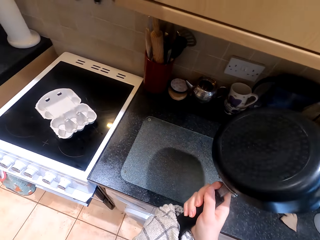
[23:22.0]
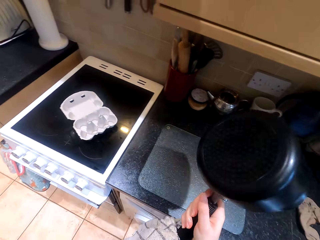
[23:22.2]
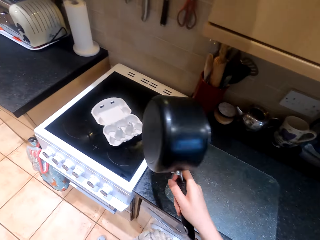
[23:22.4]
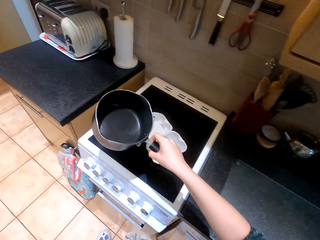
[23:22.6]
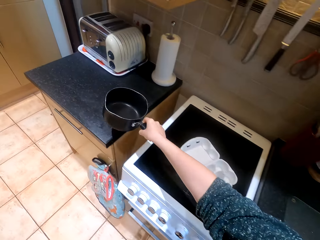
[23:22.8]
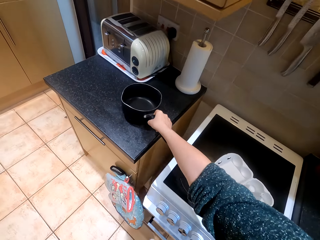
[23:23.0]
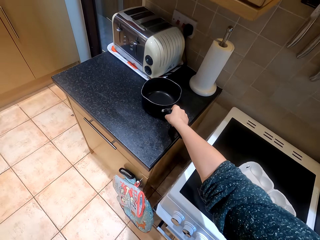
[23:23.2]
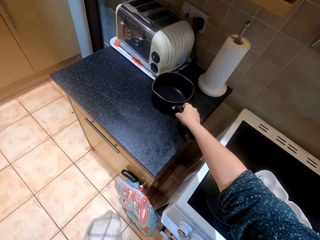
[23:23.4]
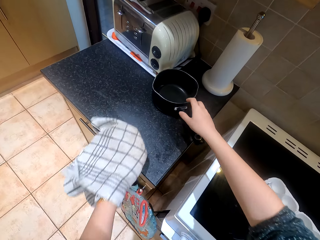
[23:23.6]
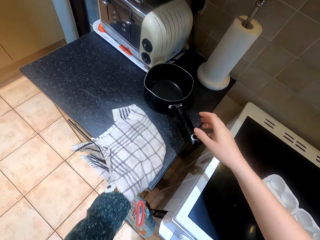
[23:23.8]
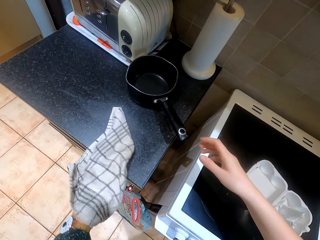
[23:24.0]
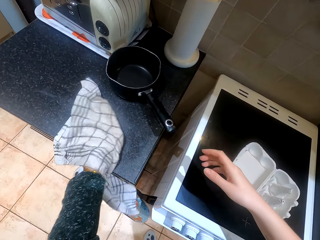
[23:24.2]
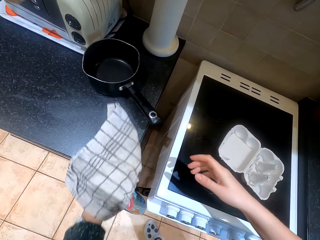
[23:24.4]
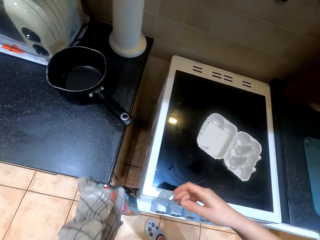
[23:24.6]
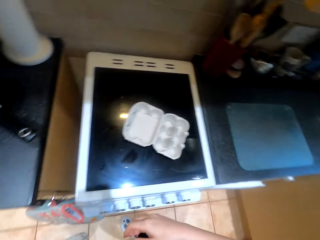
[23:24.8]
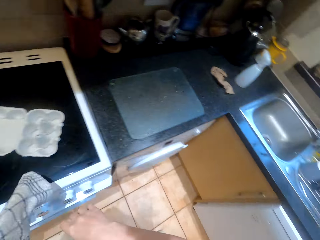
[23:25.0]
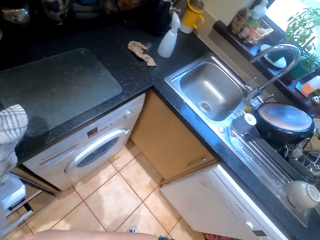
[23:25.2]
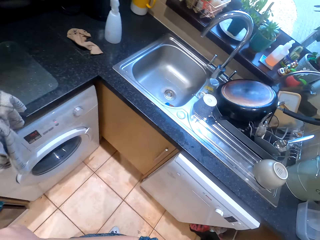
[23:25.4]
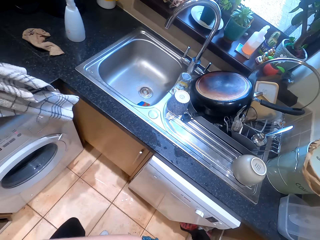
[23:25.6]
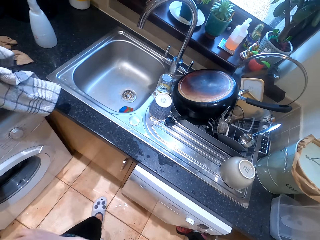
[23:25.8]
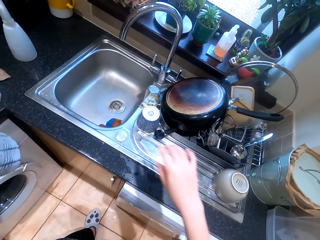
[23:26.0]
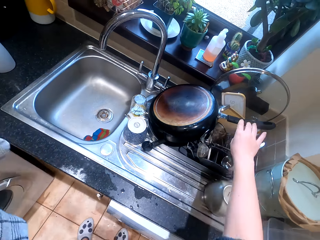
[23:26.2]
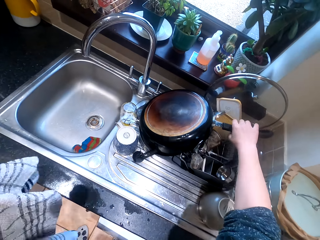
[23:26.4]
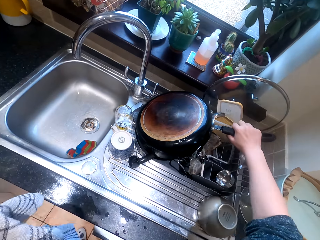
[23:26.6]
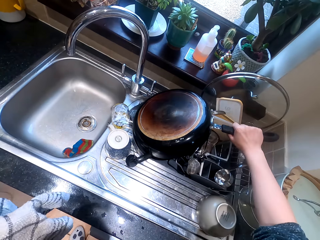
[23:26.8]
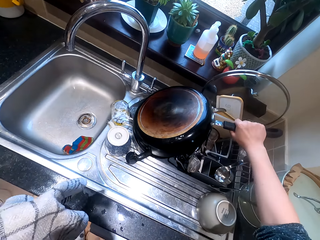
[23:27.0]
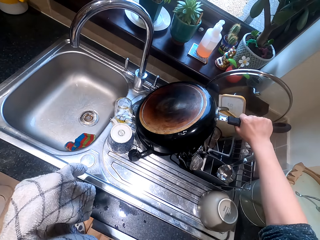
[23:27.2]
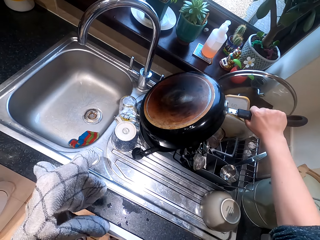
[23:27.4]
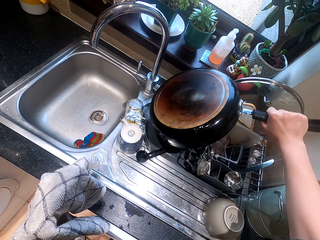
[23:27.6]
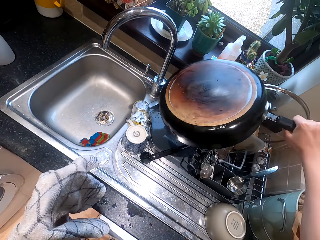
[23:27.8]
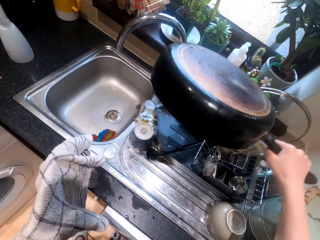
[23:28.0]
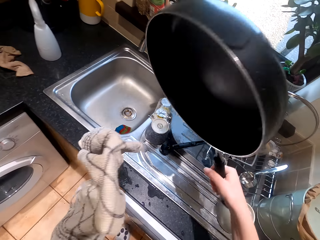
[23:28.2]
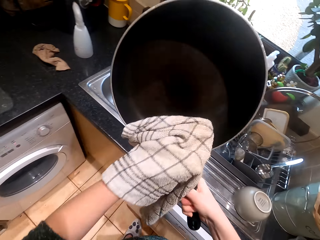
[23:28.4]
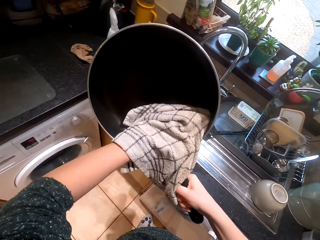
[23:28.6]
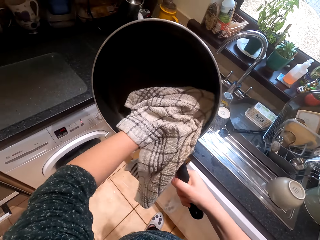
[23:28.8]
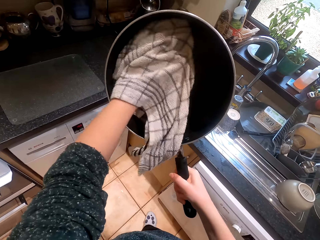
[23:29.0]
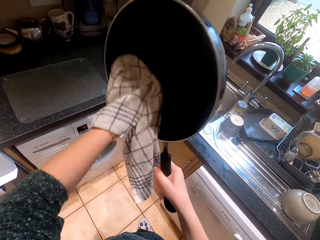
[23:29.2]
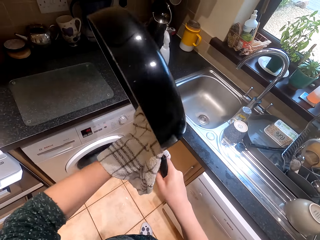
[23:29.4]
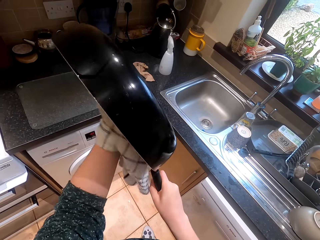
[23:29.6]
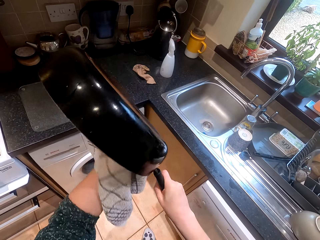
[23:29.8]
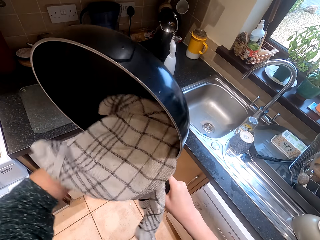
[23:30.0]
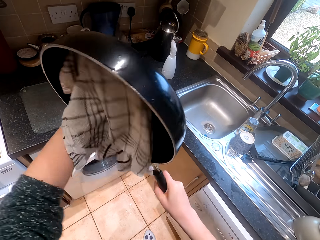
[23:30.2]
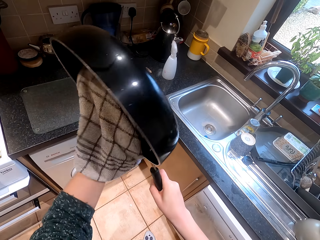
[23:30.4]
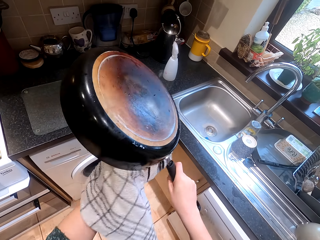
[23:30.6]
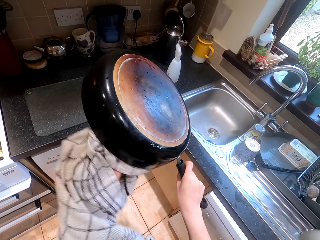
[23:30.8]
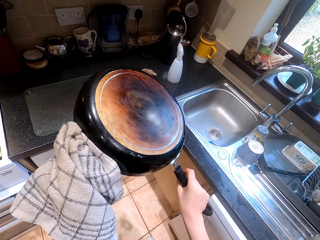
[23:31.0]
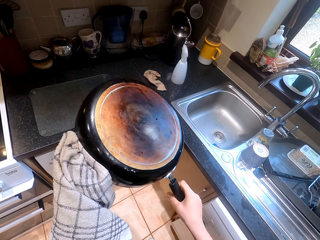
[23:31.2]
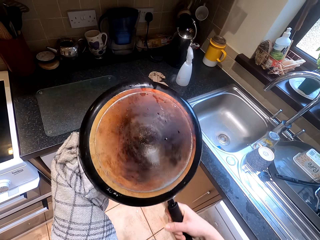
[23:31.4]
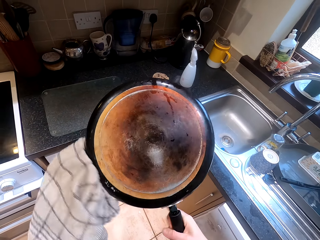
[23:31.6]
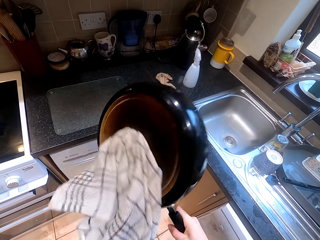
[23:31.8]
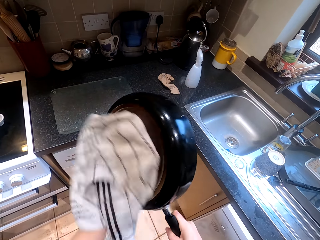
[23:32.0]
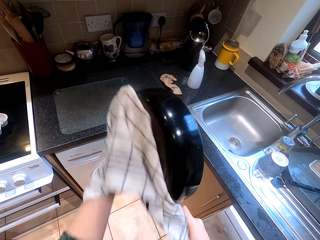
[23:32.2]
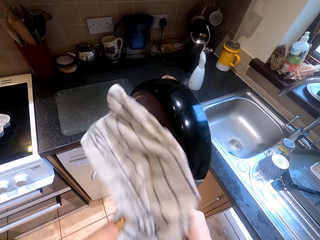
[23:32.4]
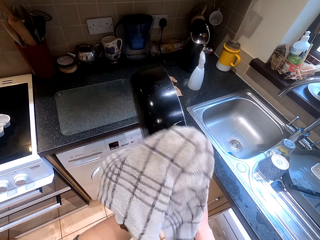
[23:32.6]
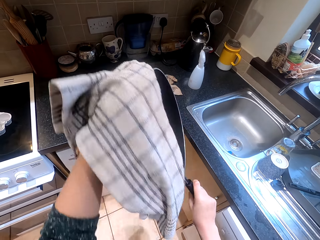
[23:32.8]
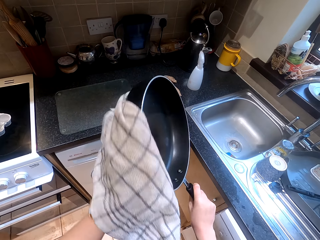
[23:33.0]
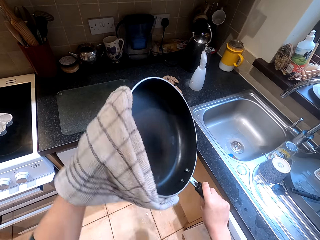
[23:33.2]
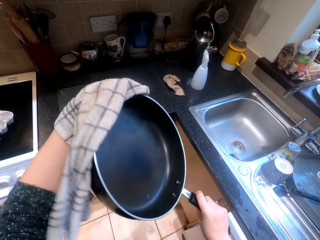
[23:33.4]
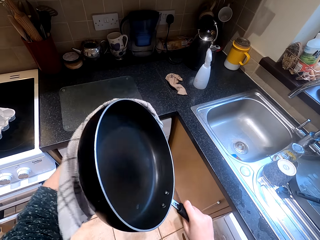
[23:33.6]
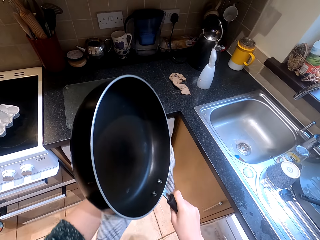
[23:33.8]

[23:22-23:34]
The camera wearer dries the saucepan with a kitchen towel. They place the saucepan on the kitchen counter. They wipe the kitchen counter. They walk around the kitchen. They pick up a frying pan. They dry the pan with the kitchen towel.

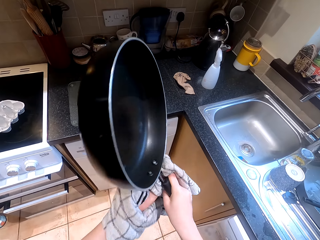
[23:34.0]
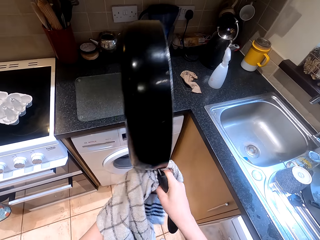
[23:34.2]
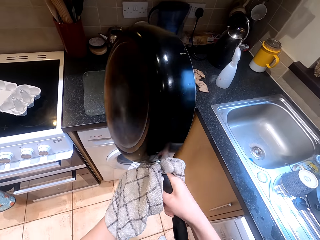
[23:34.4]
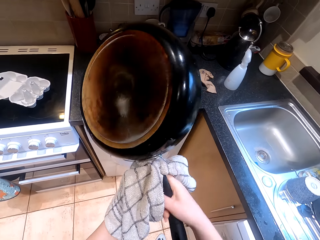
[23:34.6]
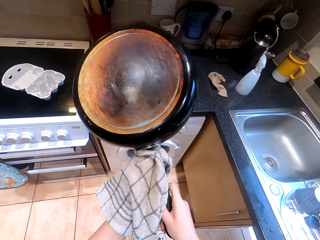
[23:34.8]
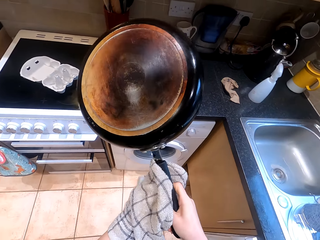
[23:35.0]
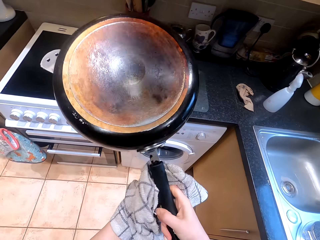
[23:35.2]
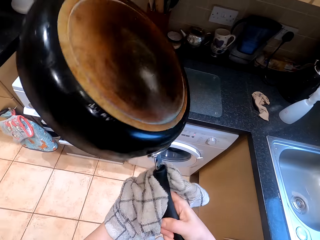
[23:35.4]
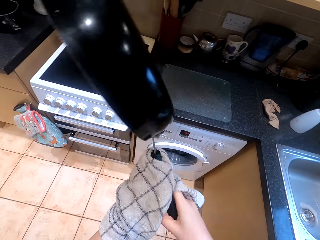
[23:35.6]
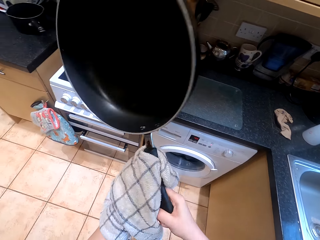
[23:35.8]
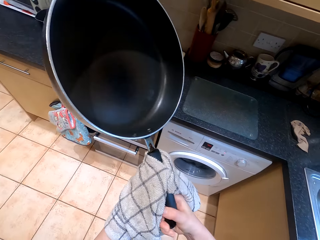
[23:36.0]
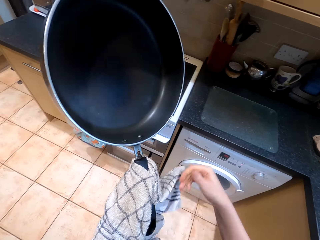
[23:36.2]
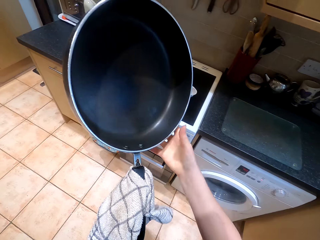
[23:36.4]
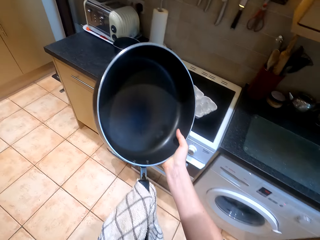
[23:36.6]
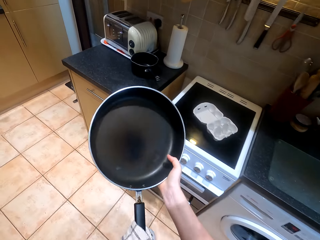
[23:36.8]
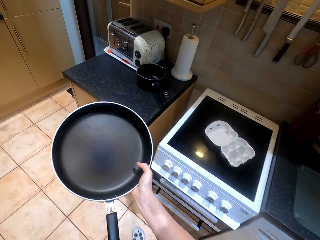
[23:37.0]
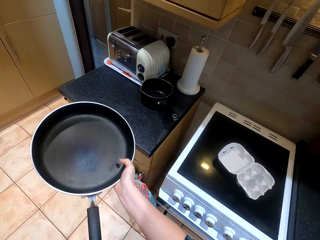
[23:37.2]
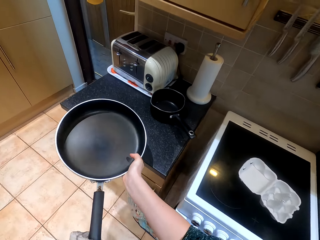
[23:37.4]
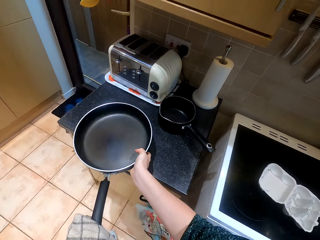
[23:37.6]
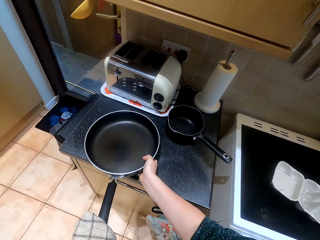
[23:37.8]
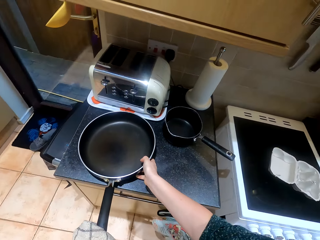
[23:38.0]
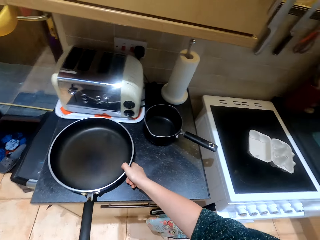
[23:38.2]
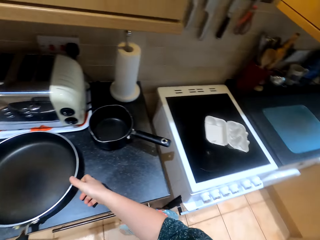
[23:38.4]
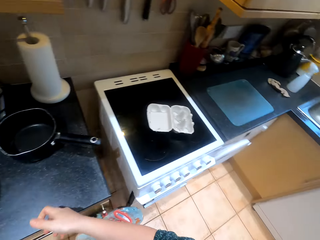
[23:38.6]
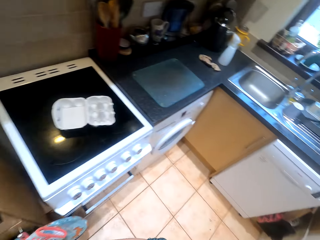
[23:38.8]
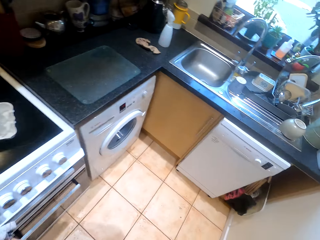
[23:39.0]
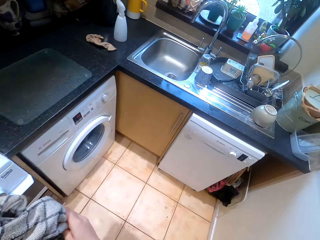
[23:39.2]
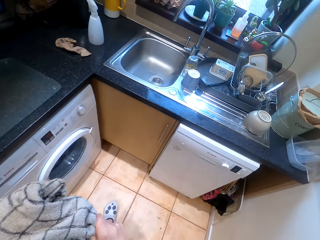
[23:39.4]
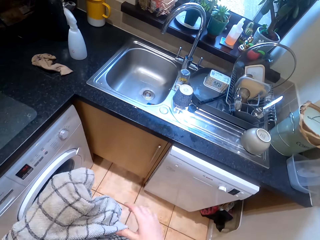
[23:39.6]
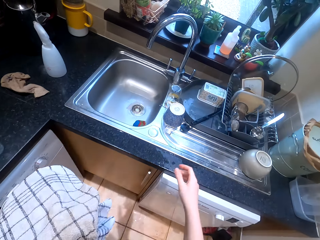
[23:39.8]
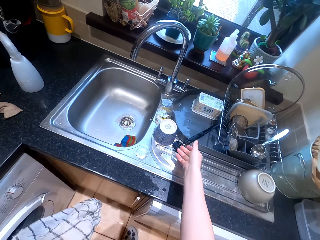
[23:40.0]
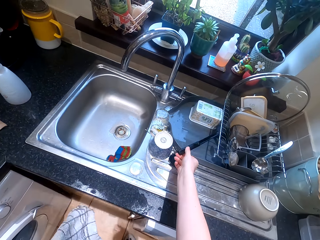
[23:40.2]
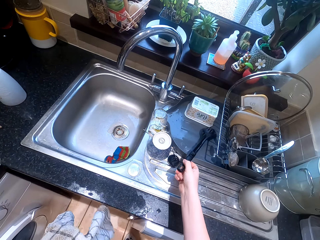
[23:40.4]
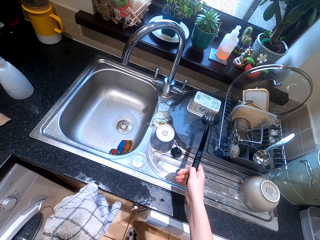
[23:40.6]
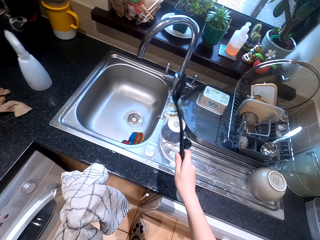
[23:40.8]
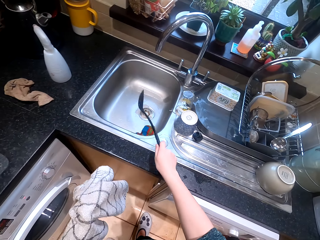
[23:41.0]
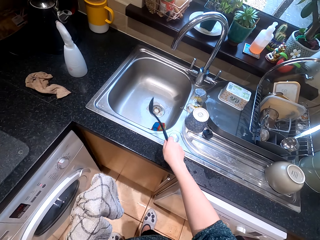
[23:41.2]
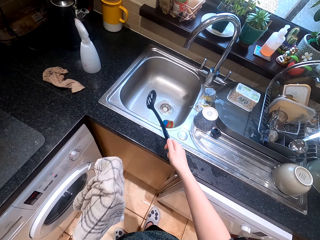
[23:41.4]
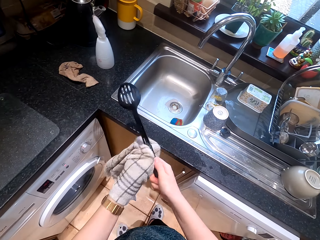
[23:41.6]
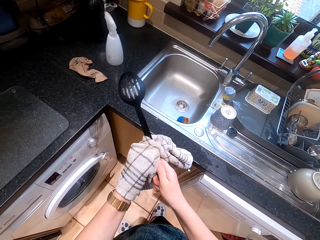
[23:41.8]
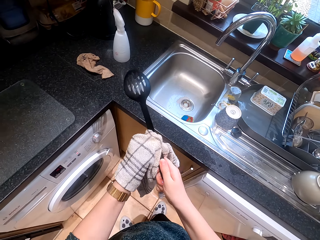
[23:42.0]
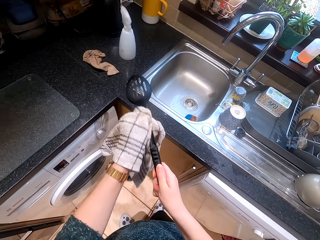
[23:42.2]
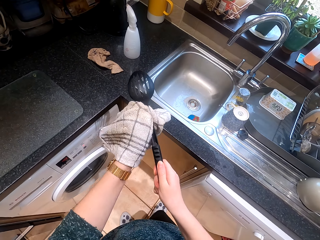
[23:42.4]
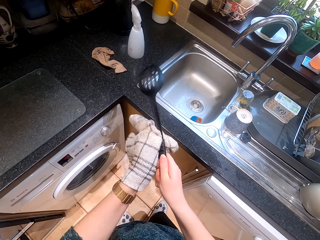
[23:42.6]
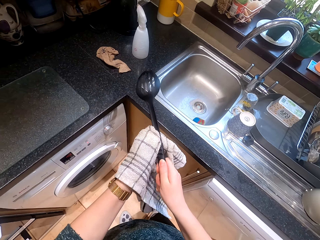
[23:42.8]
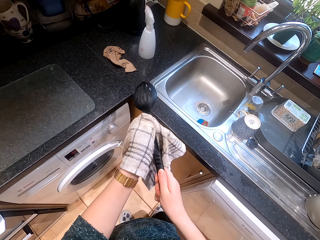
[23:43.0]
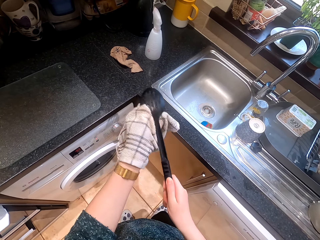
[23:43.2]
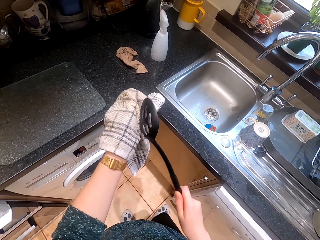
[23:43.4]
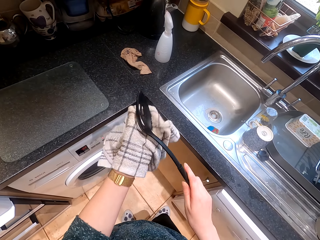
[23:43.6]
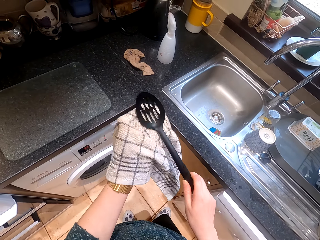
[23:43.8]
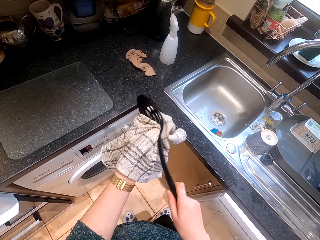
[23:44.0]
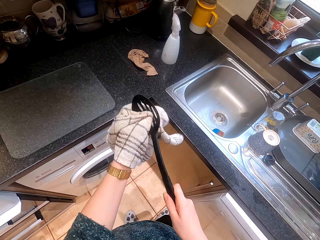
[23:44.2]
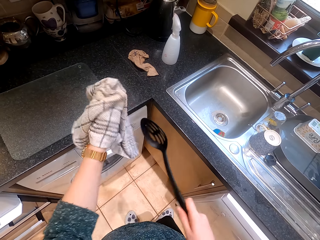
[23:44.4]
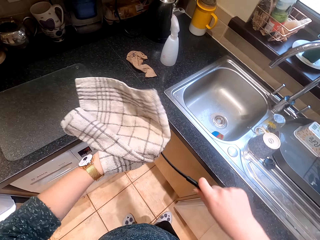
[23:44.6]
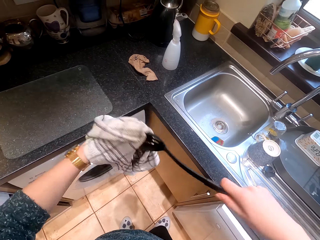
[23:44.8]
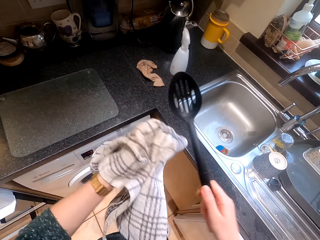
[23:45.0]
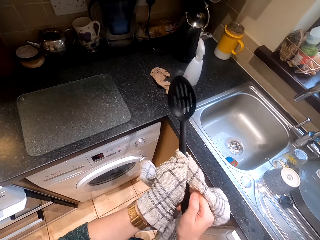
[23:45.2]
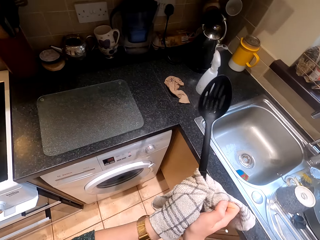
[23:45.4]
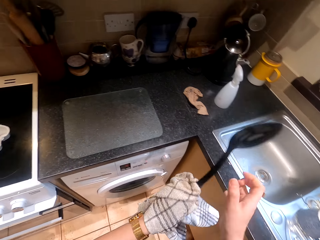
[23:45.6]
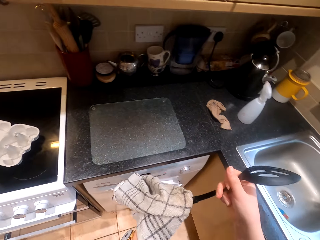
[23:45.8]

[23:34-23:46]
The camera wearer walks around the kitchen. They place the frying pan on the kitchen bench. They walk around the kitchen. They pick up a plastic spoon. They bang the plastic spoon on the kitchen sink. They dry the plastic spoon with a kitchen towel.
